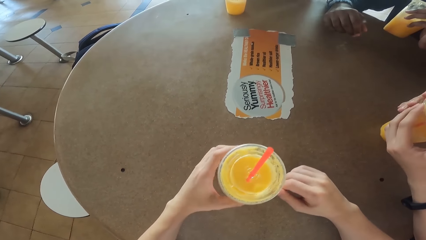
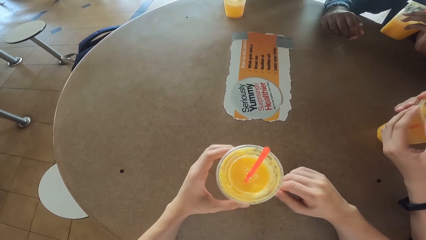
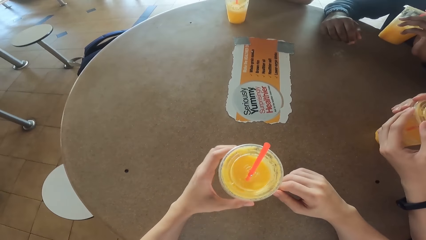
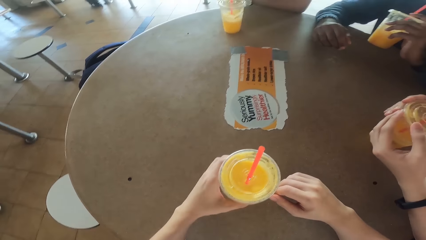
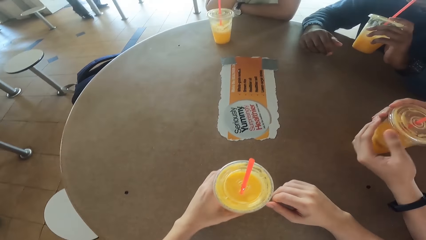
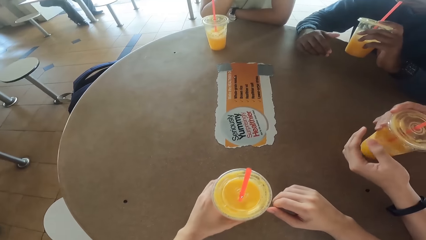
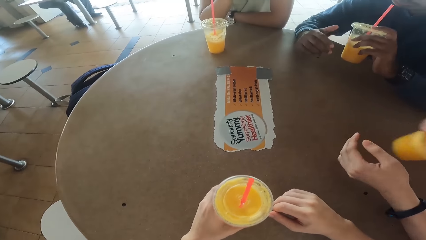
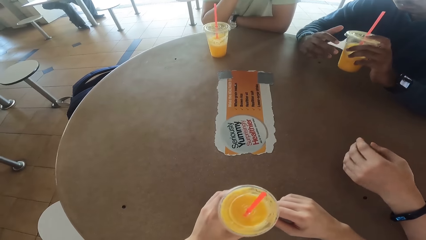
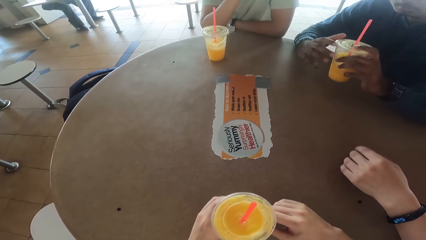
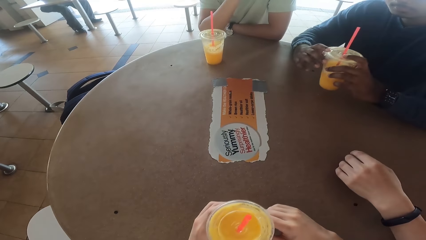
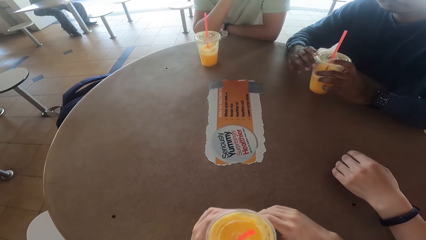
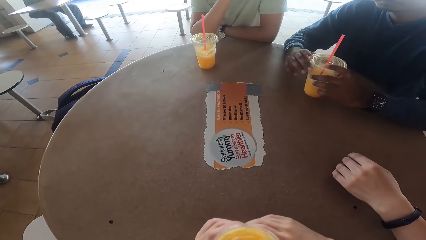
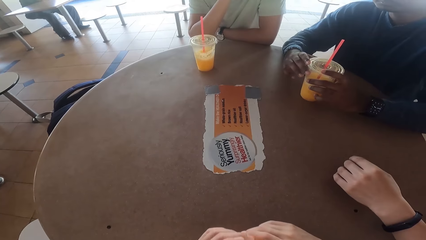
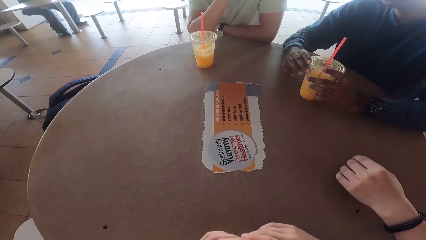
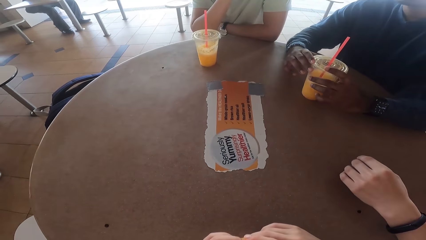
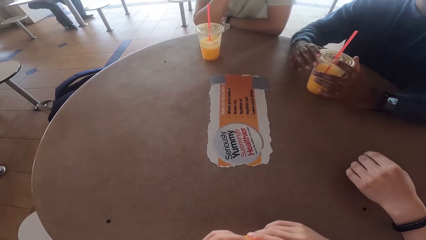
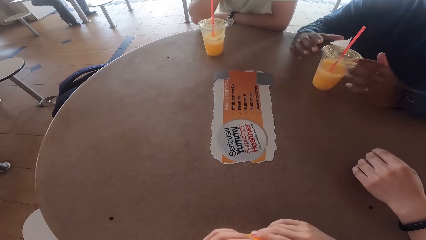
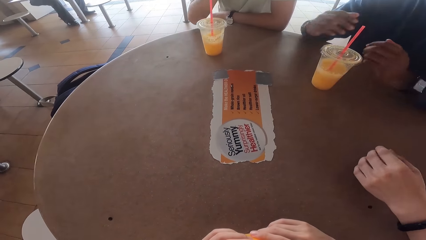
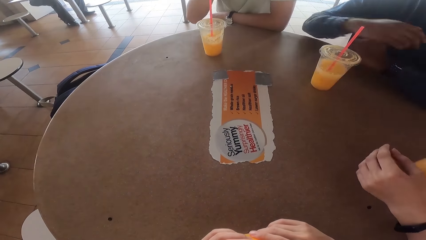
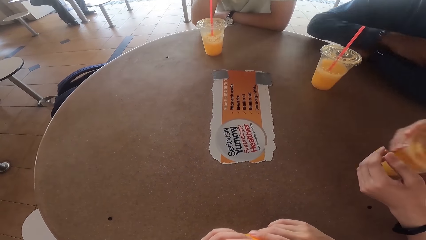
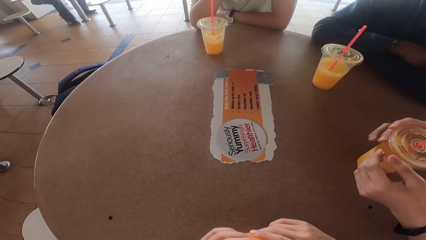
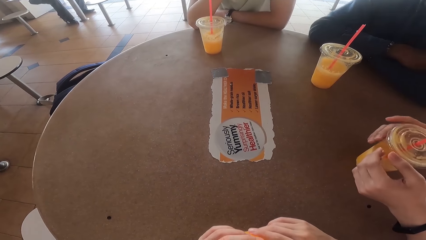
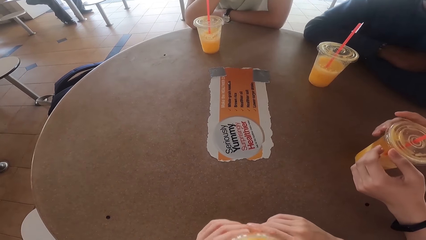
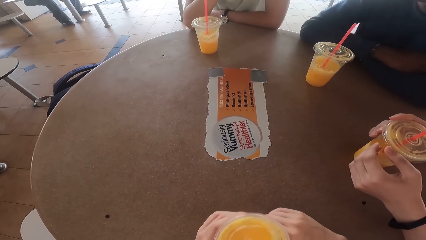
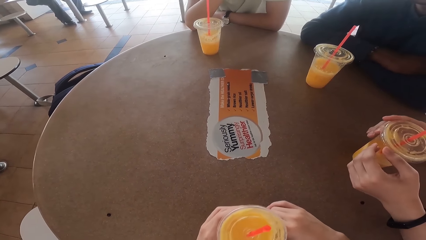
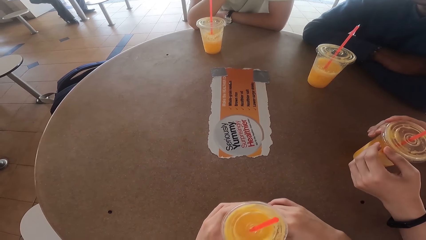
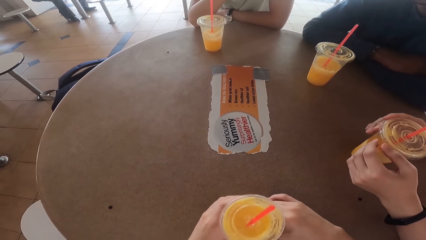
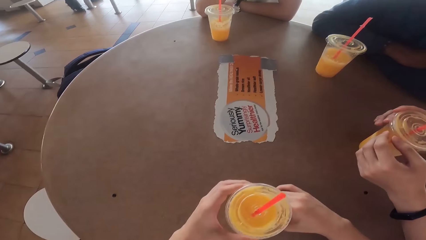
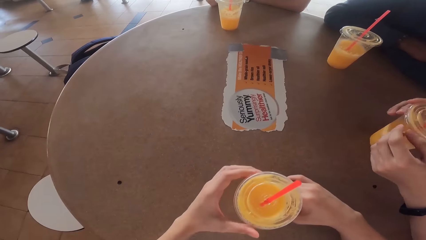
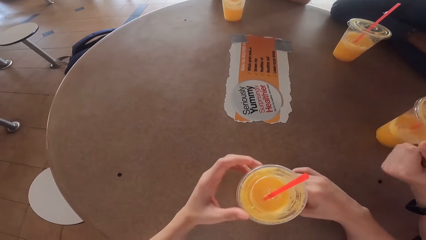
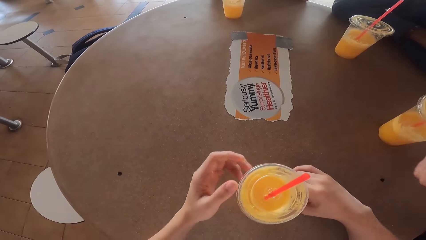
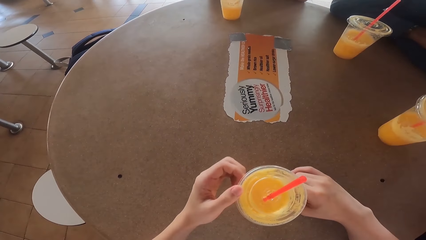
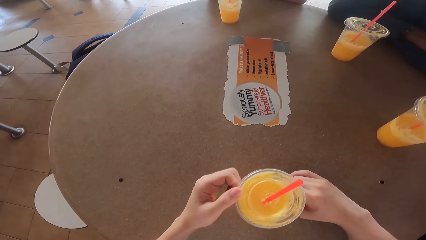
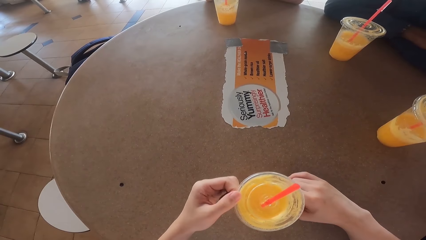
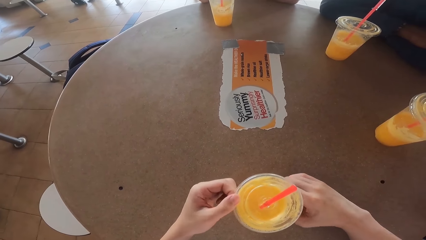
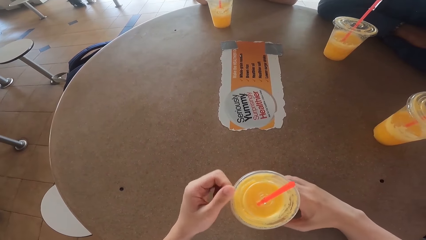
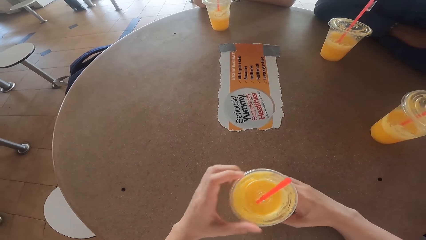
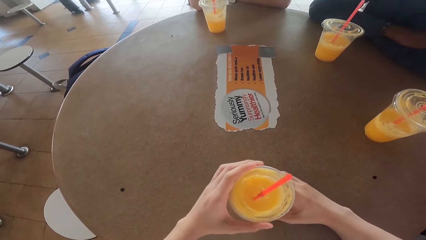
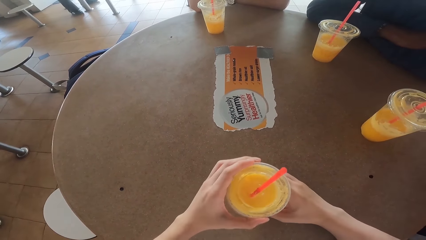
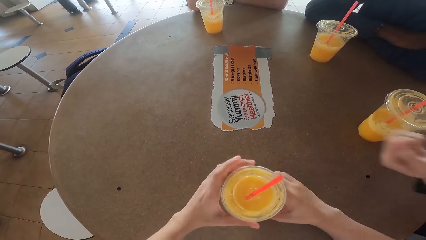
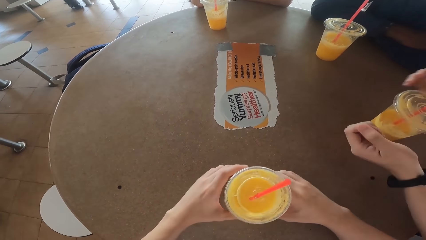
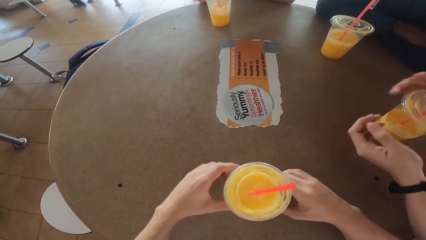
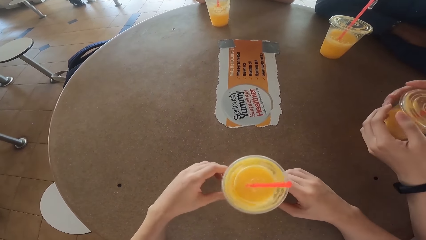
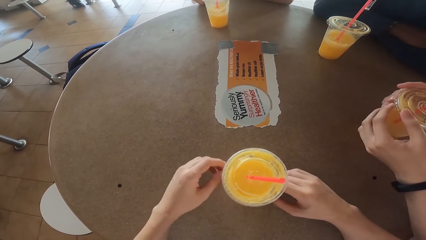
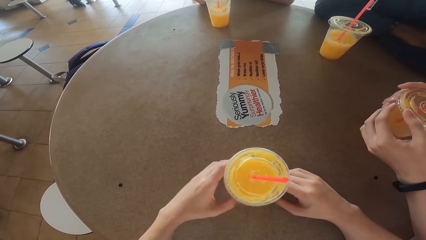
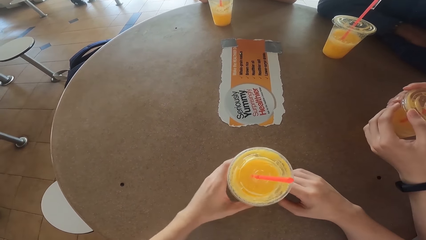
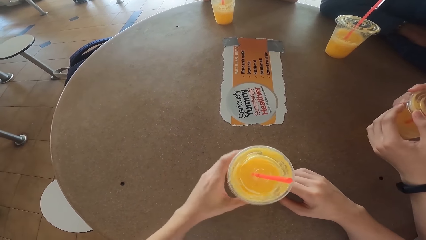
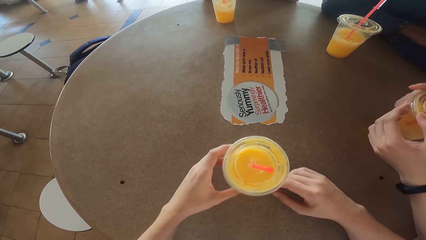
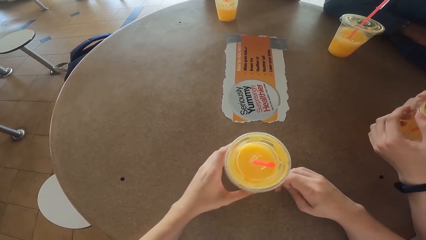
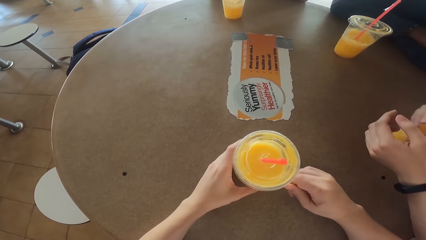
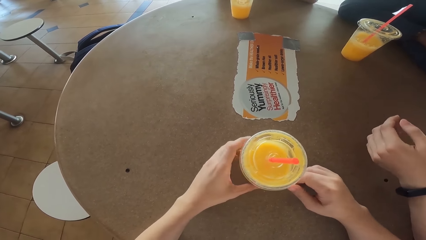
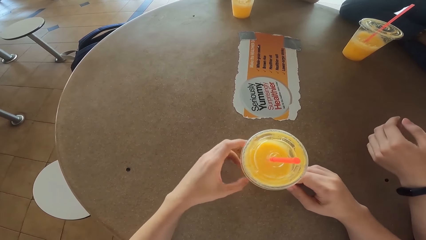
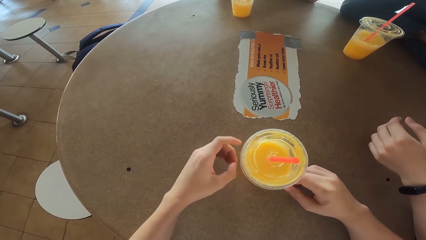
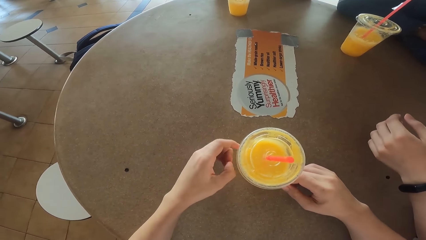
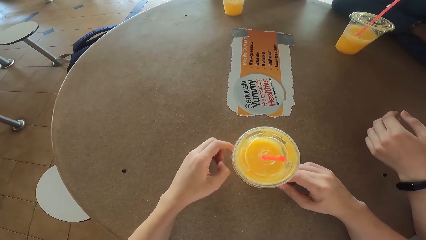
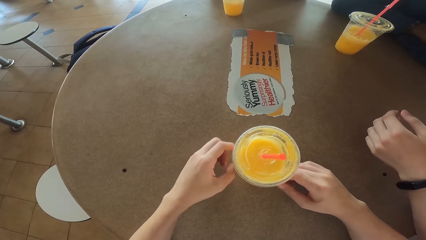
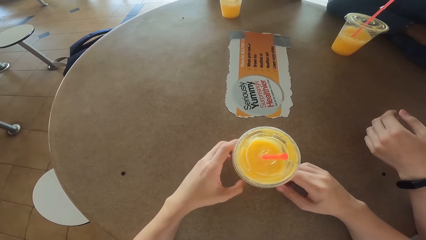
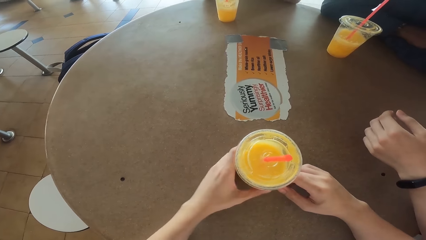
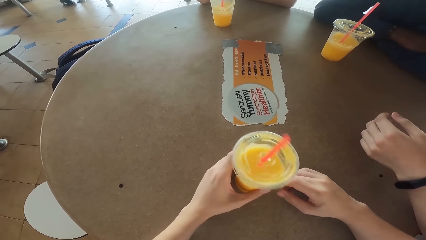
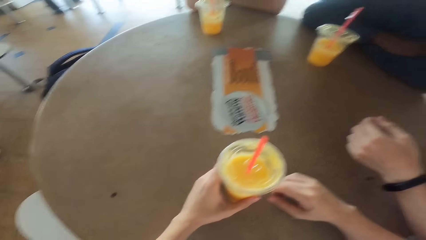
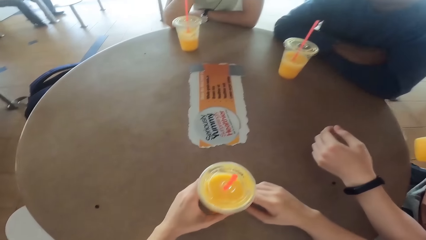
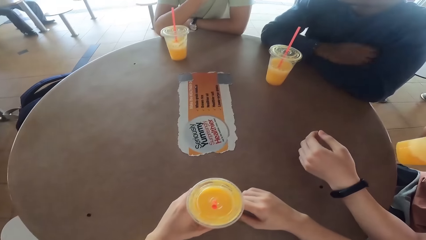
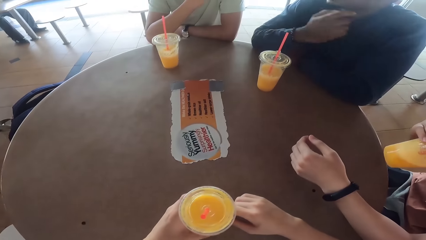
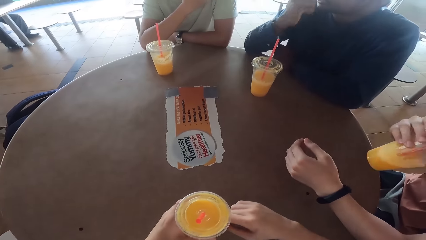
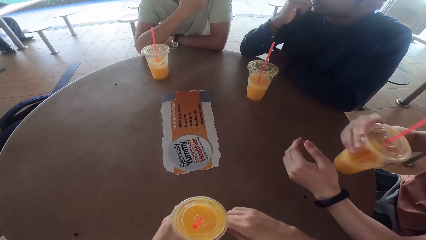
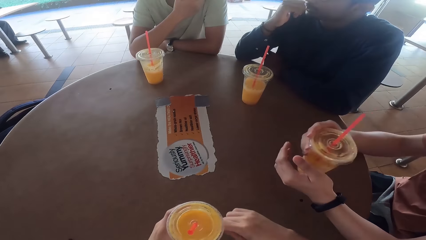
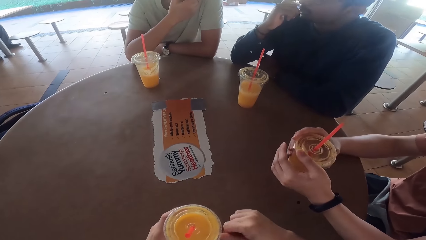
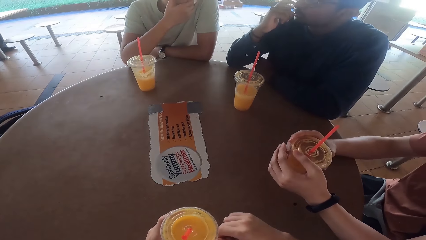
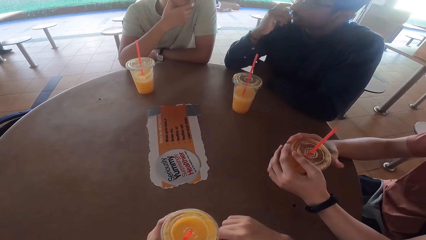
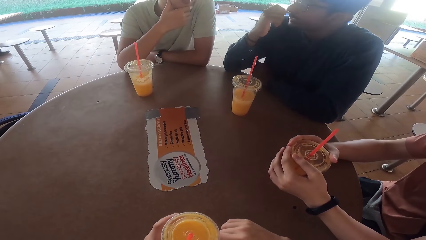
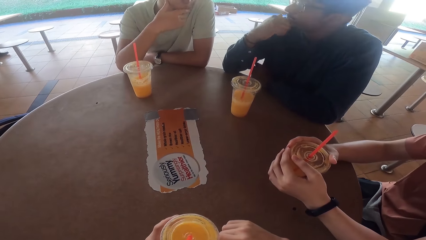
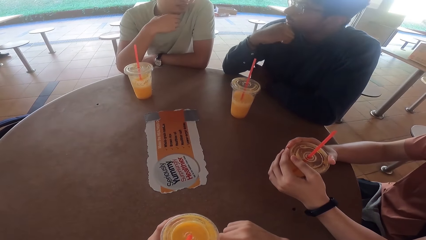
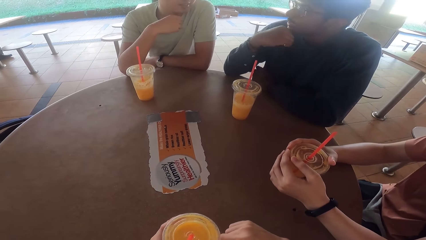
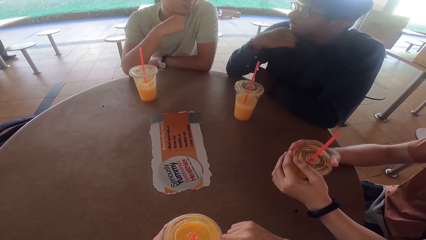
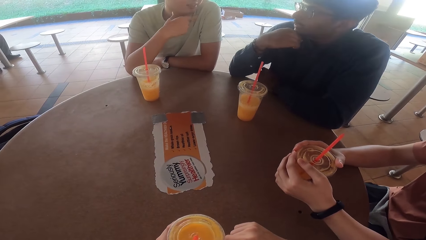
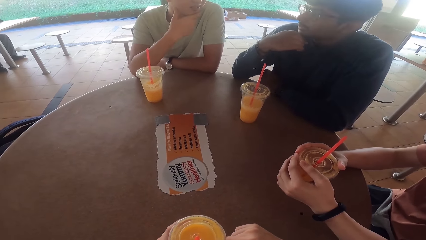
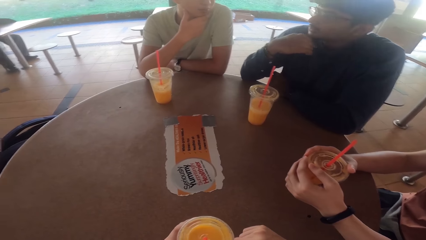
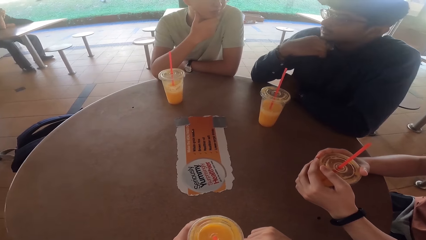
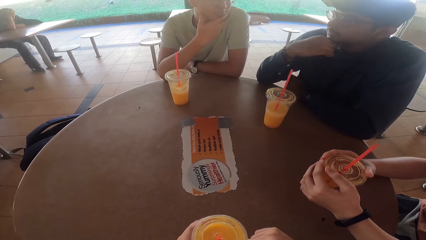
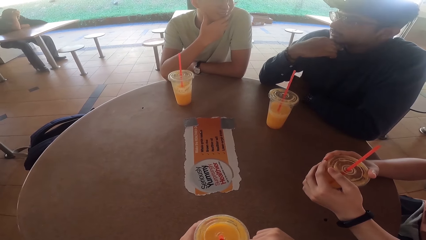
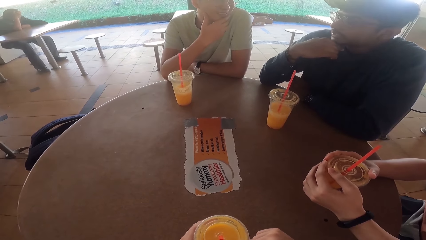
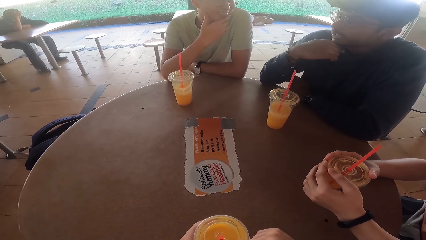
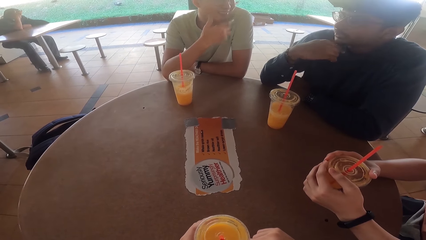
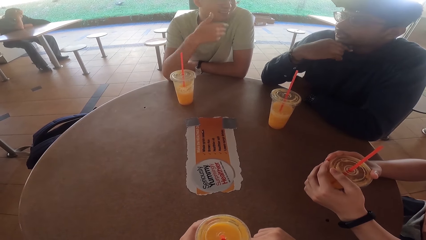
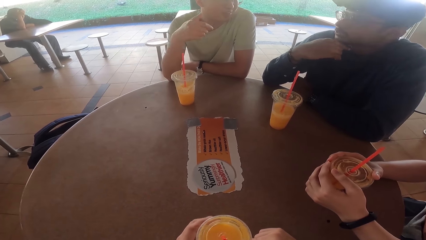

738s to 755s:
A person and another person drink their juice. The camera wearer moves the juice on the table. The first person talks to another person, the second person and the camera wearer.
